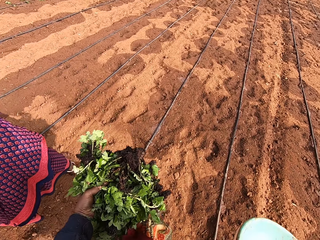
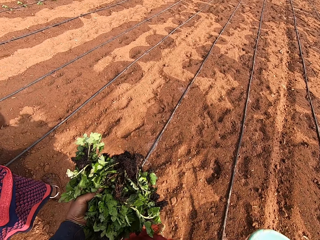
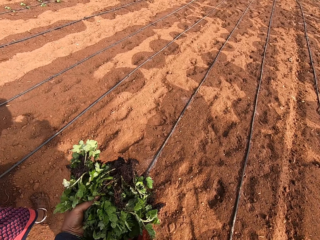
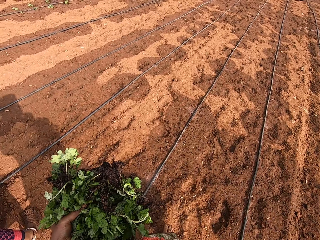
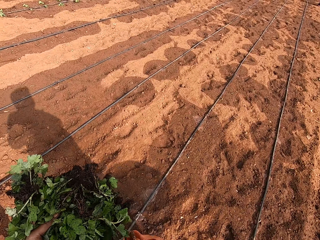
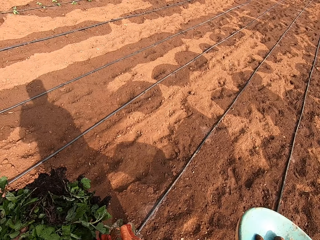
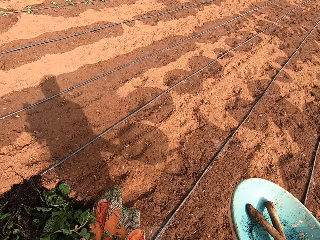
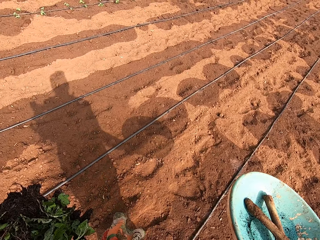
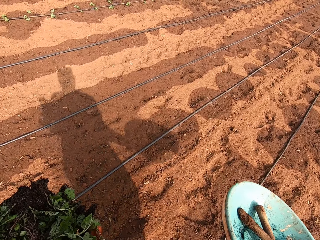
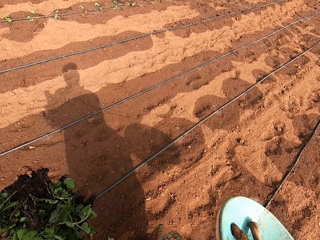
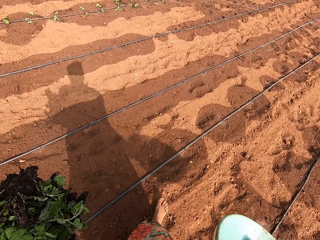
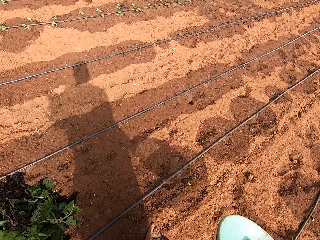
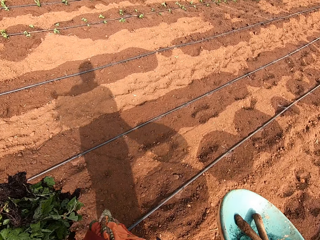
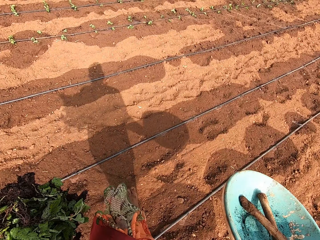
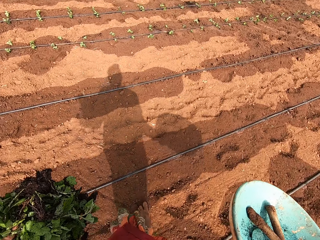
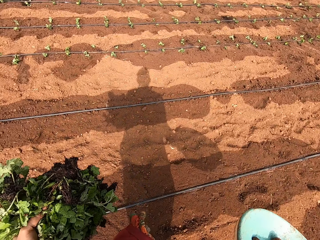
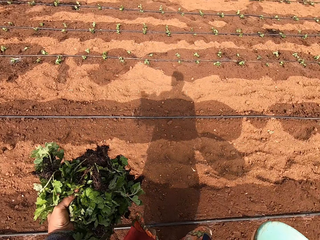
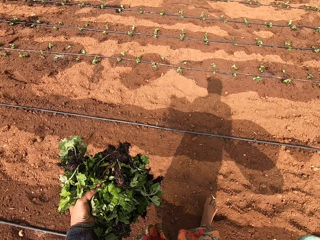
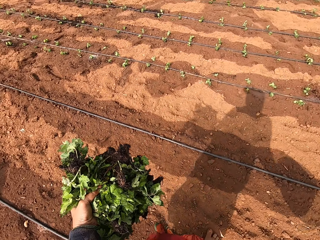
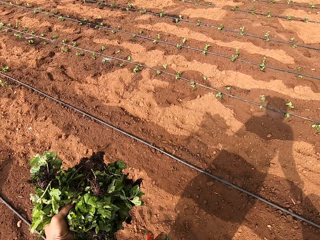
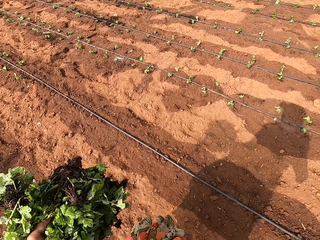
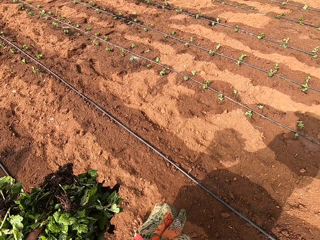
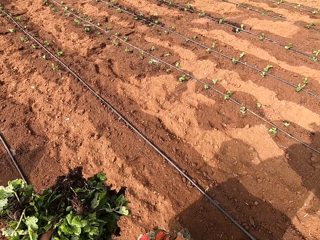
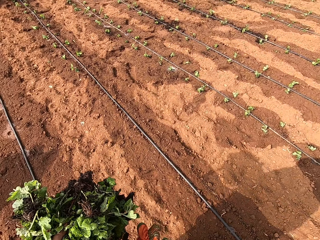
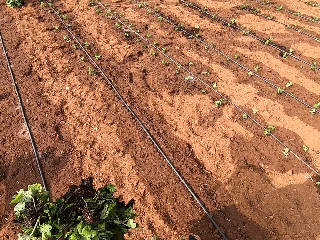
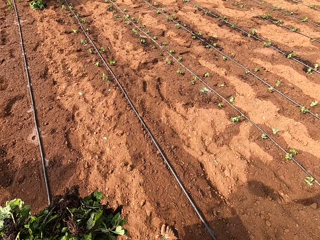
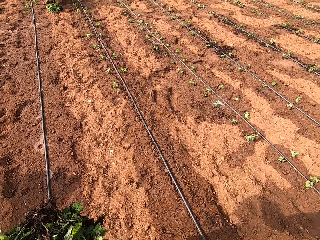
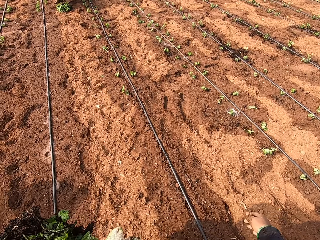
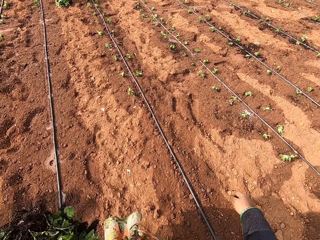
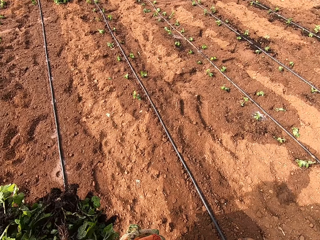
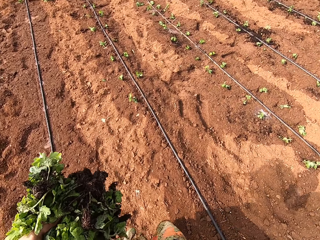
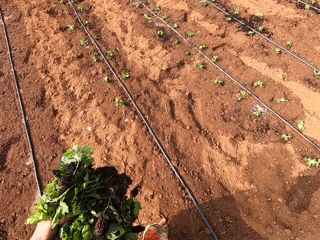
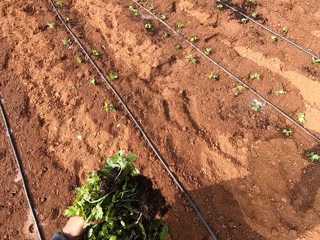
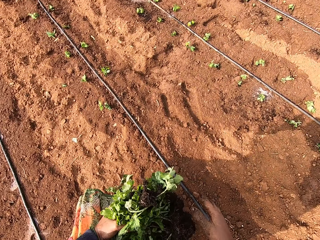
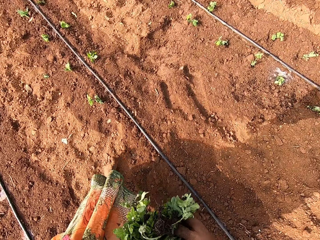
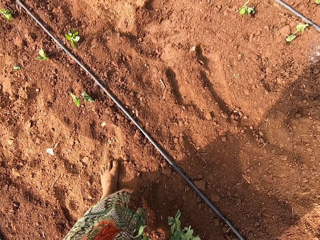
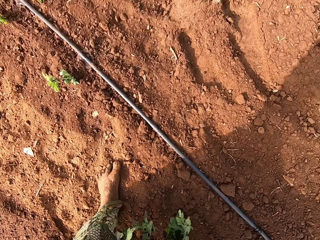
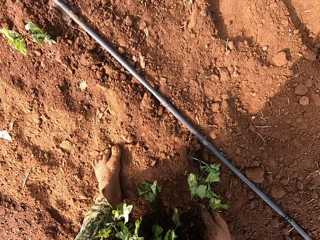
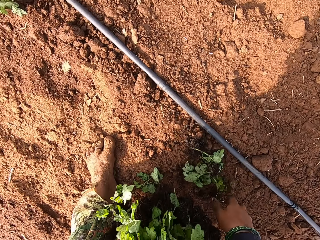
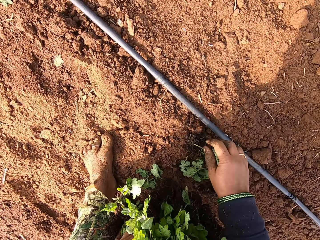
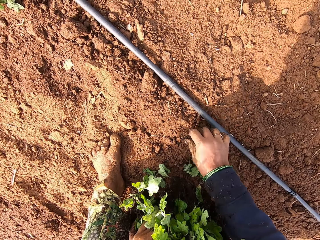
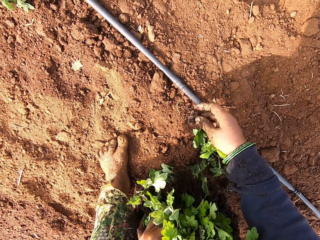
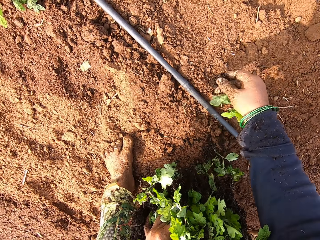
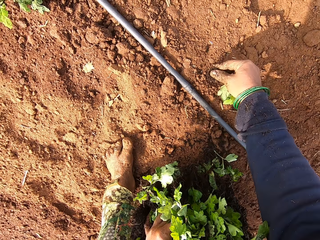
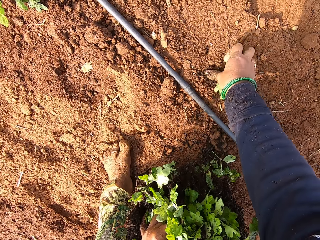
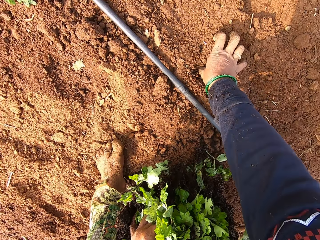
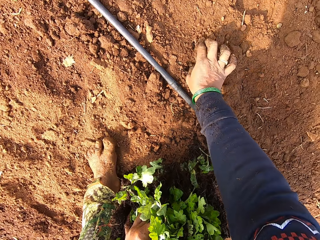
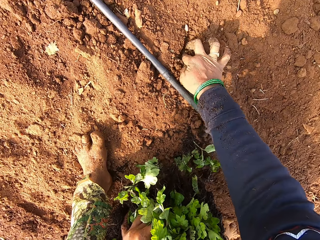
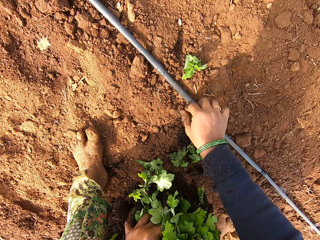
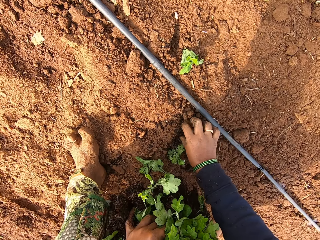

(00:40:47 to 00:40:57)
The camera wearer throws the bowl in her right hand on the ground. She takes some seedlings from the seedlings in her left hand with her right hand. She drops some seedlings on the ground with her right hand. She plants the seedlings in the field.

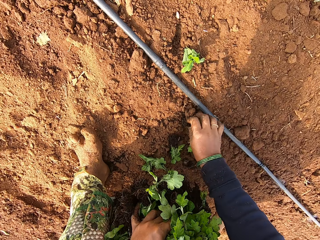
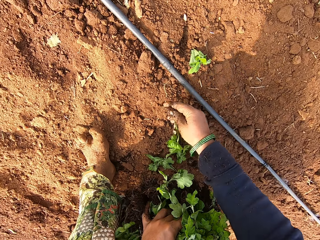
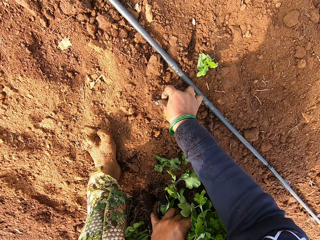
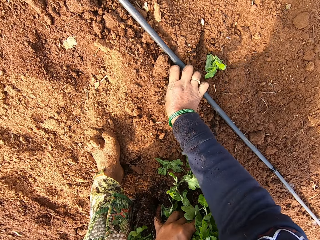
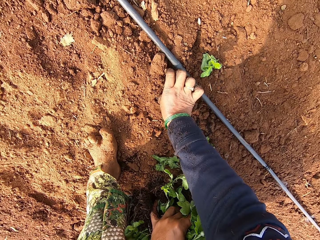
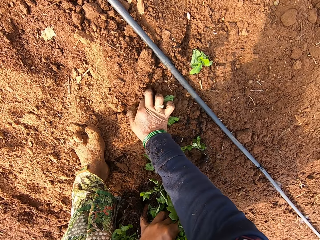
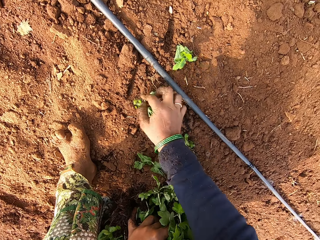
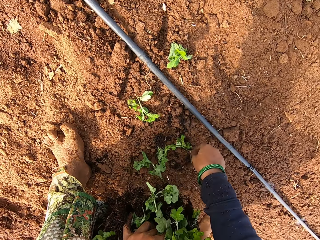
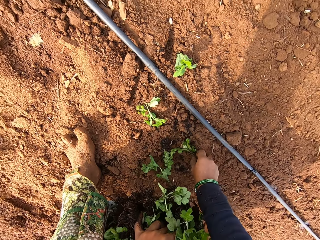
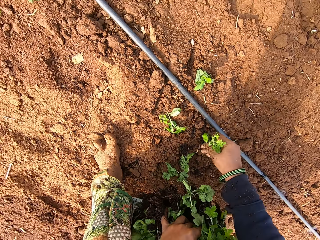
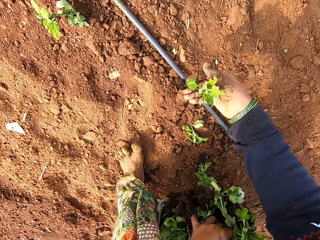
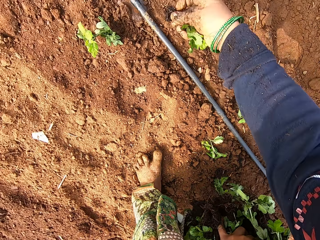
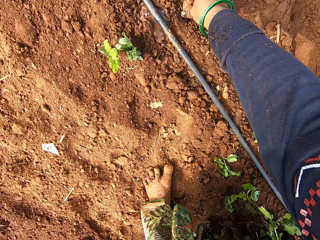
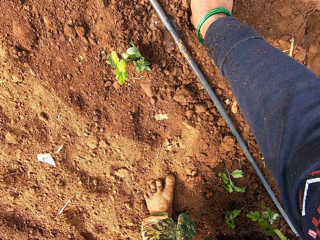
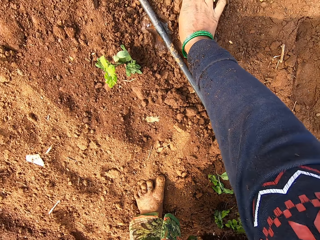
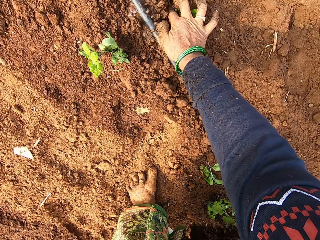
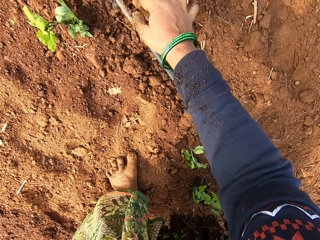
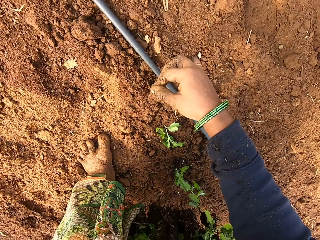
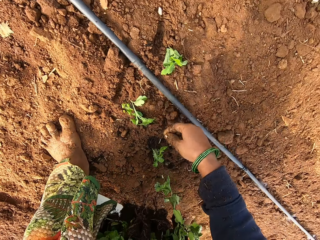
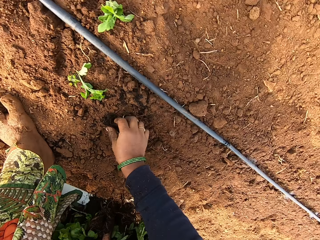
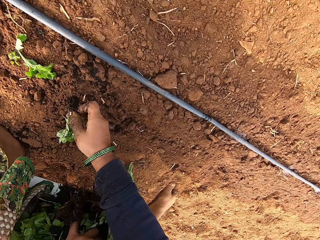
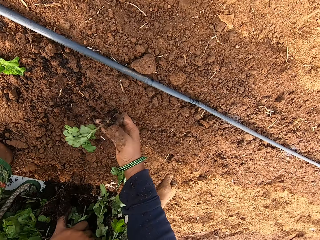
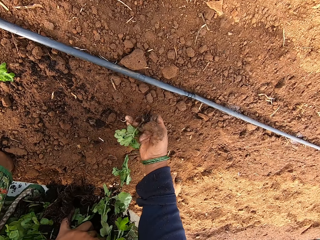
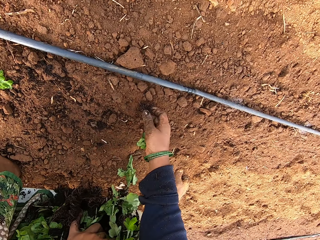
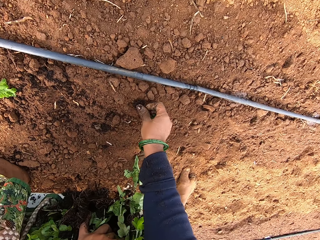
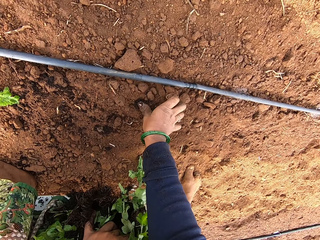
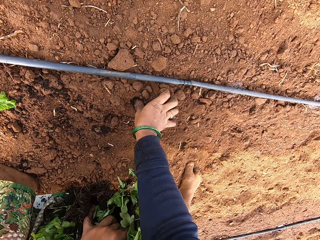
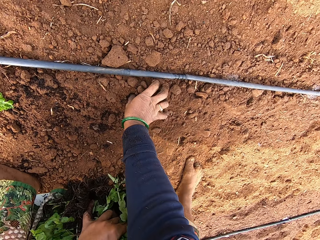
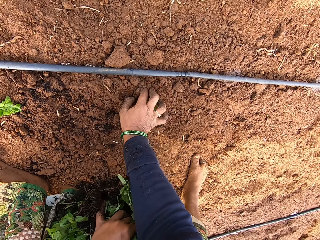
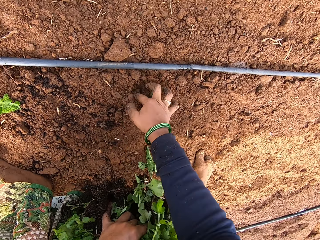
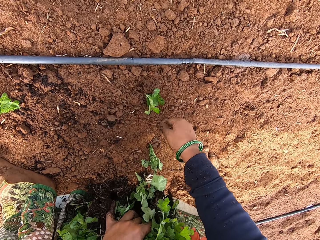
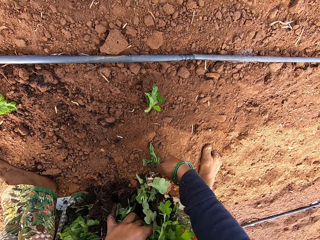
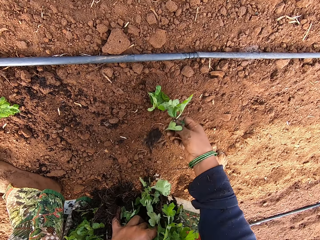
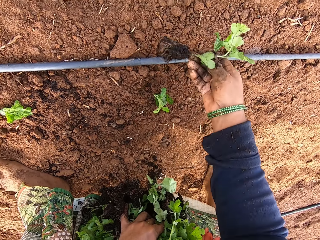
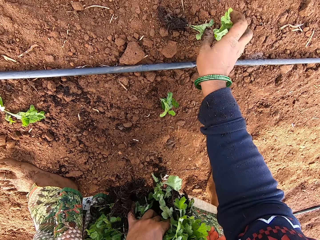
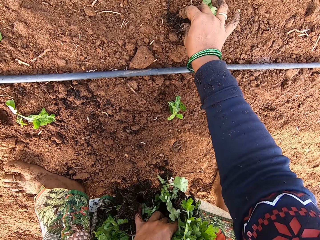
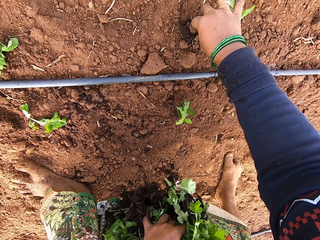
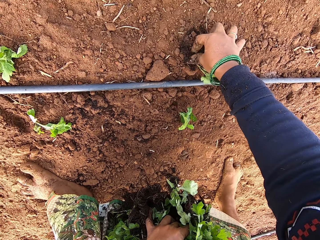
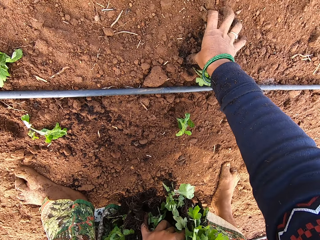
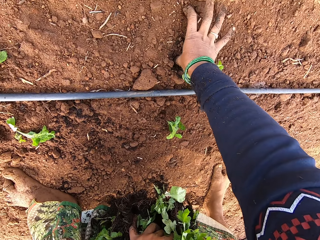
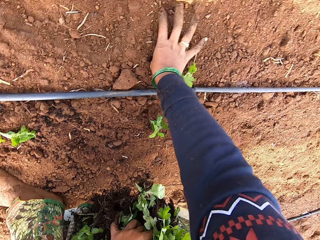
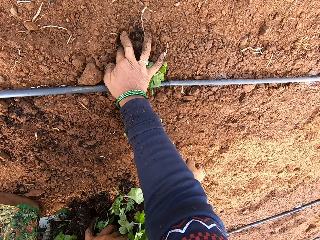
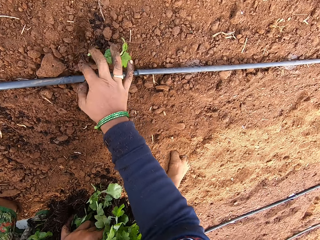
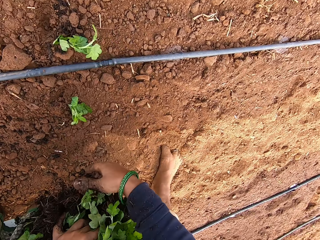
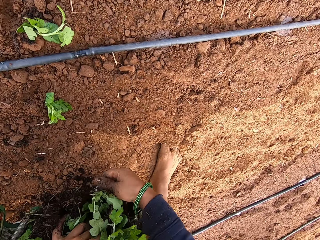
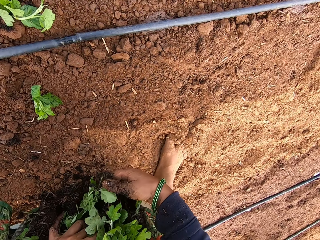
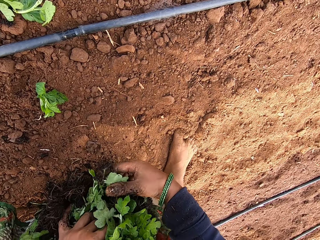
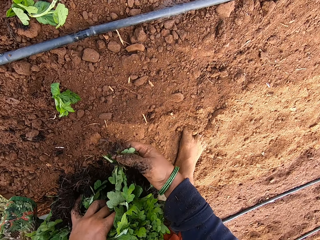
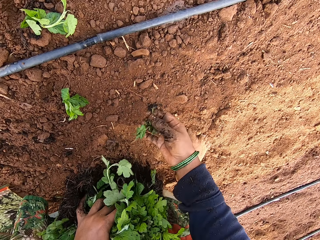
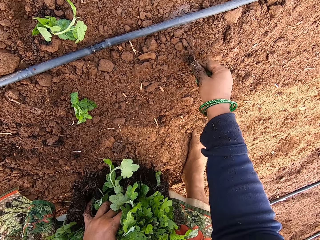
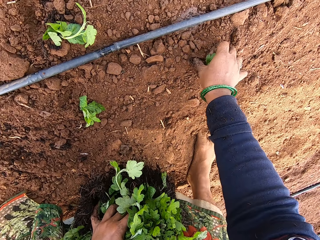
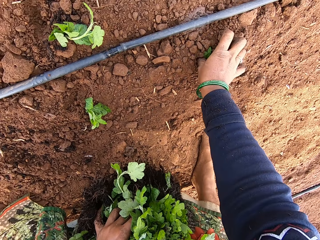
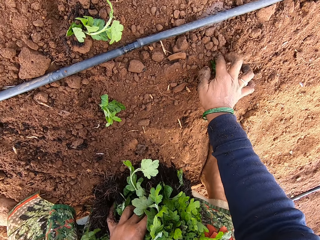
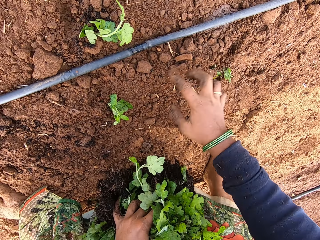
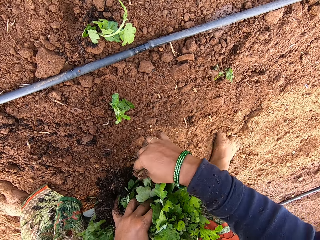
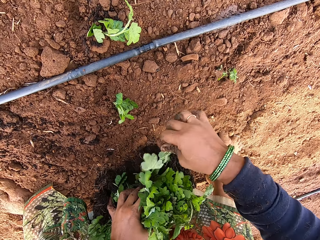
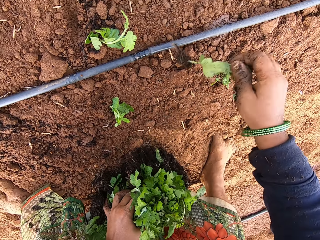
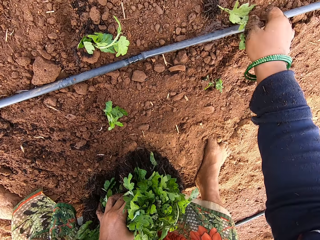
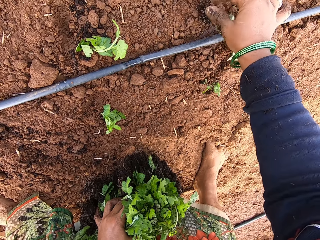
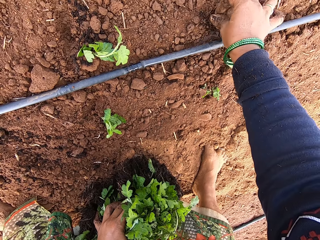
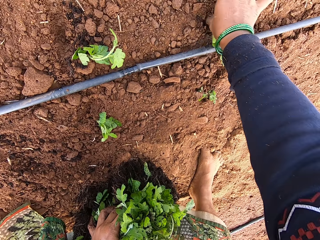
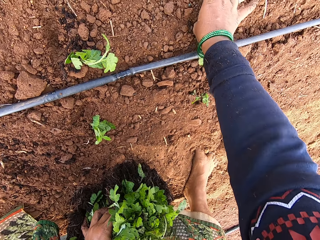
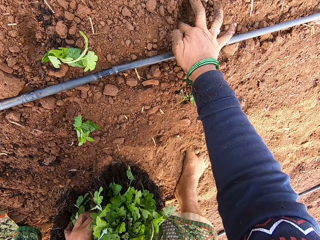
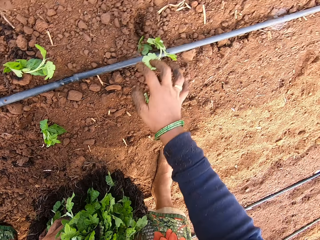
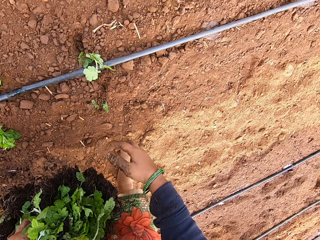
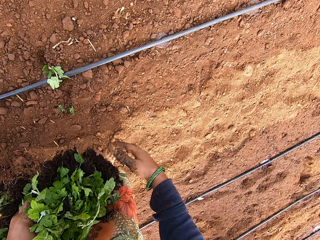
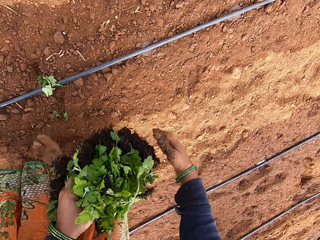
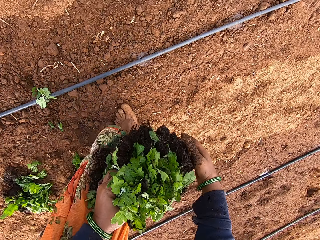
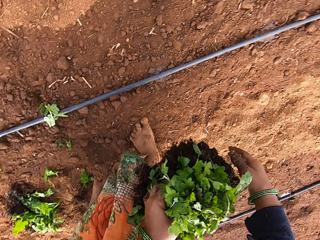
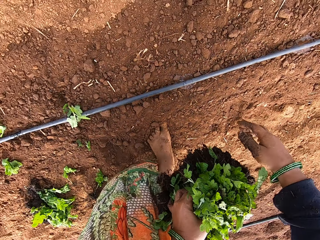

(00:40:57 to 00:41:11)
The camera wearer takes a seedling from the ground with her right hand. She plants the seedling in the ground with her right hand. She takes a seedling from the ground with her right hand. She plants the seedling in the ground with her right hand. She takes a seedling from the ground with her right hand. She plants the seedling in the ground with her right hand. She takes a seedling from the ground with her right hand. She plants the seedling in the ground with her right hand. She takes a seedling from the ground with her right hand. She plants the seedling in the ground with her right hand. She takes a seedling from the seedlings in her left hand with her right hand. She plants the seedling in the ground with her right hand.
